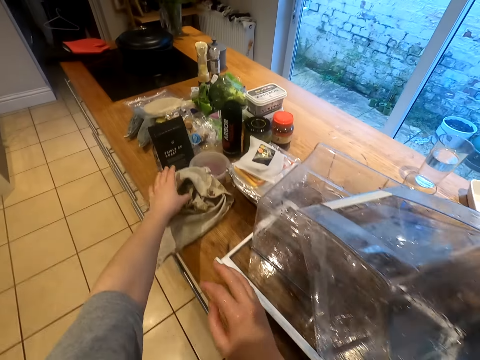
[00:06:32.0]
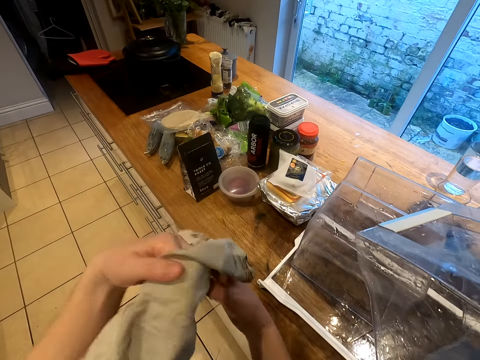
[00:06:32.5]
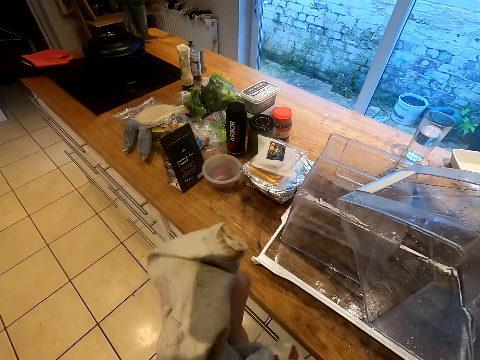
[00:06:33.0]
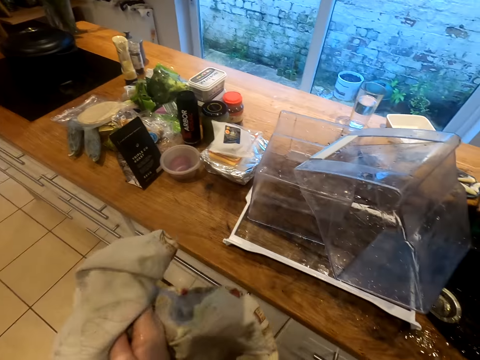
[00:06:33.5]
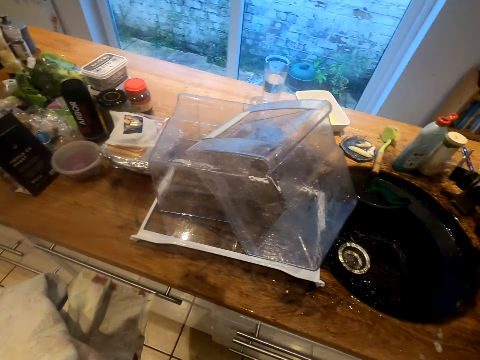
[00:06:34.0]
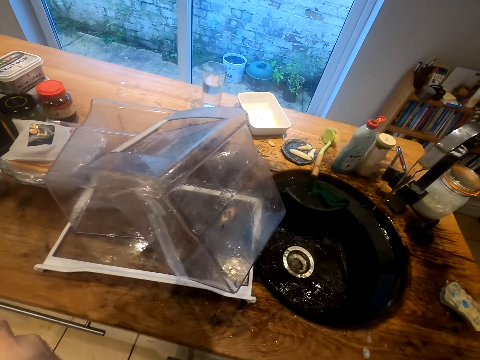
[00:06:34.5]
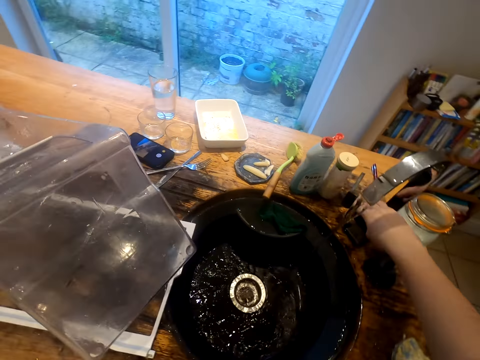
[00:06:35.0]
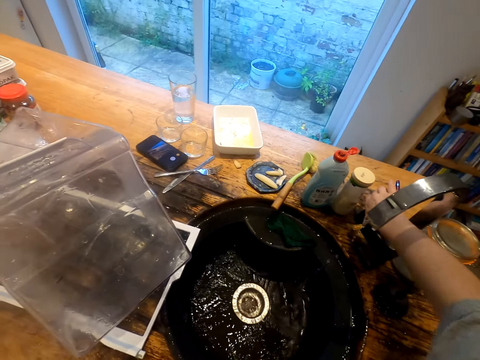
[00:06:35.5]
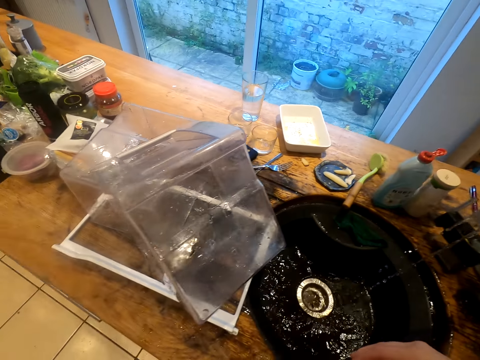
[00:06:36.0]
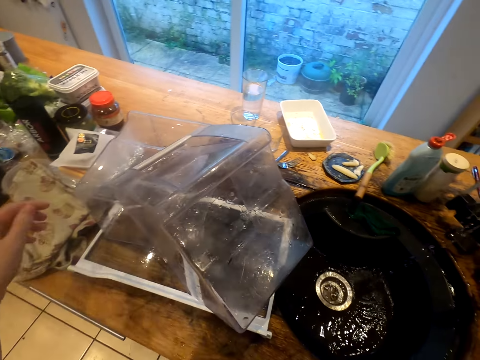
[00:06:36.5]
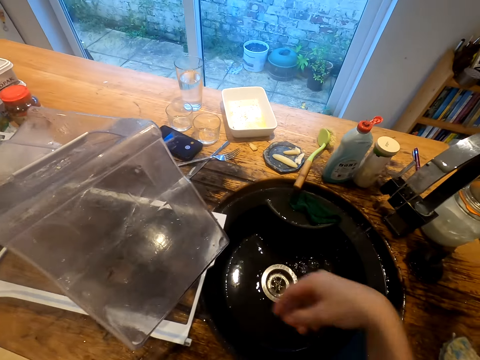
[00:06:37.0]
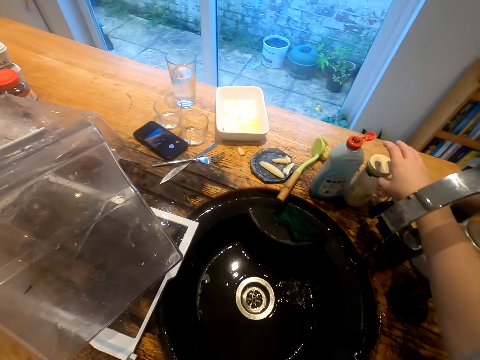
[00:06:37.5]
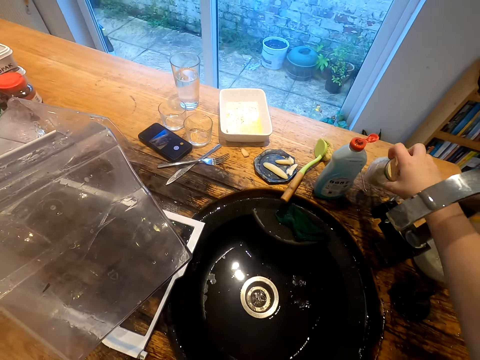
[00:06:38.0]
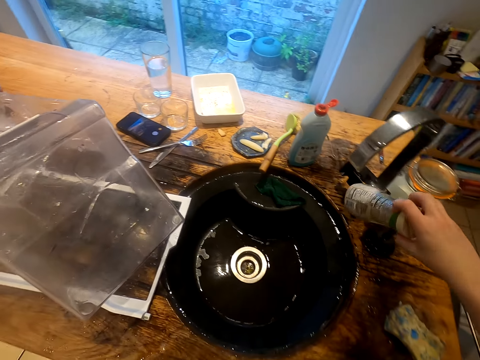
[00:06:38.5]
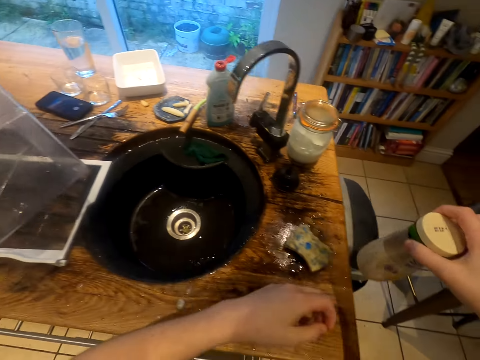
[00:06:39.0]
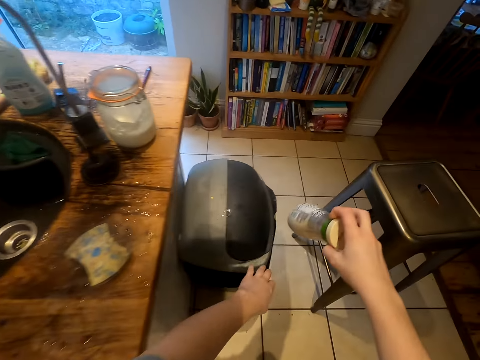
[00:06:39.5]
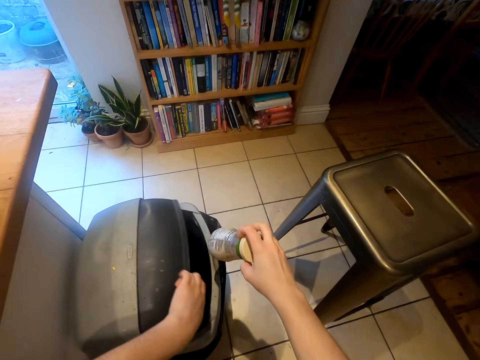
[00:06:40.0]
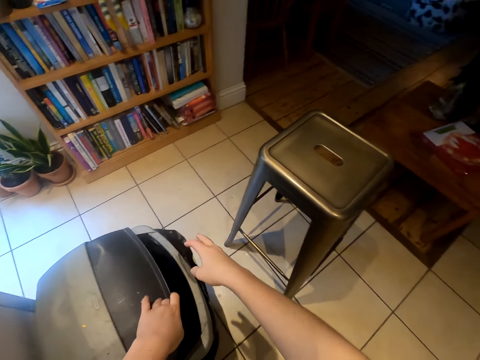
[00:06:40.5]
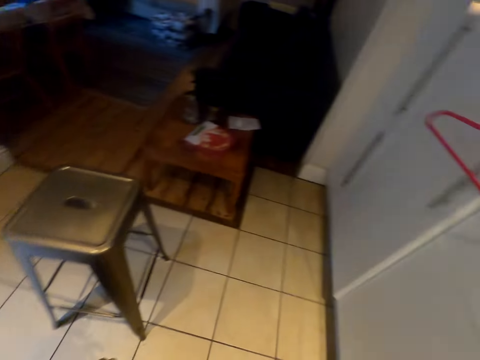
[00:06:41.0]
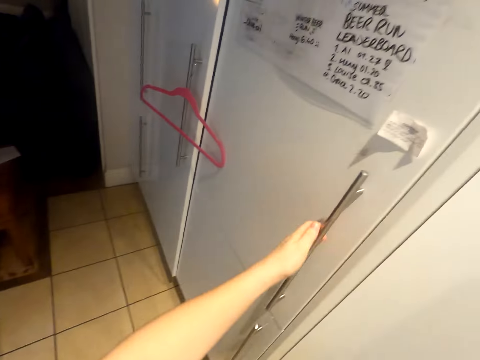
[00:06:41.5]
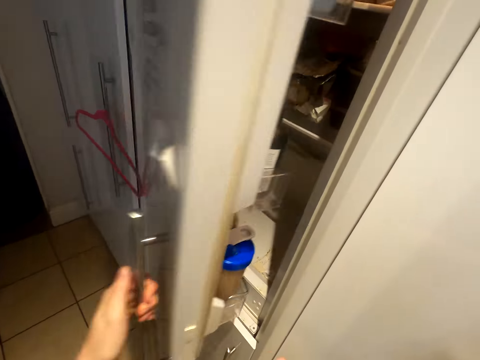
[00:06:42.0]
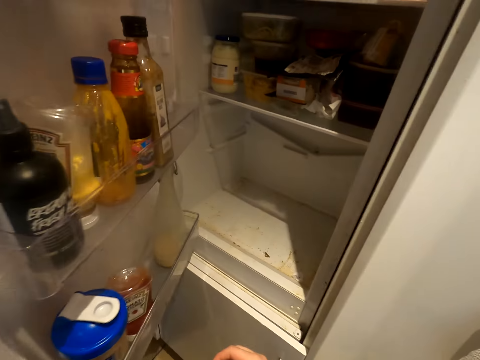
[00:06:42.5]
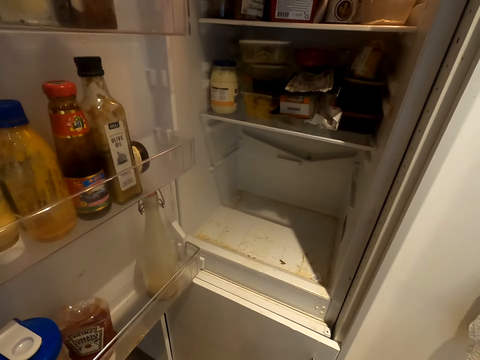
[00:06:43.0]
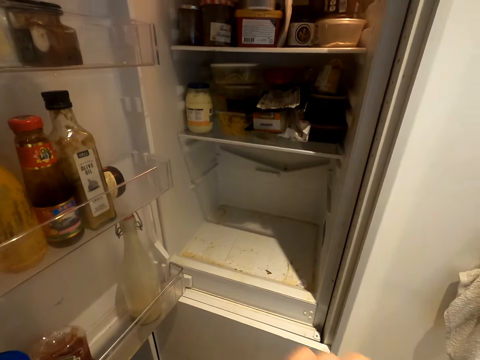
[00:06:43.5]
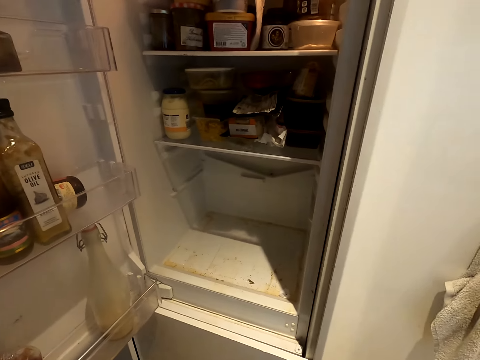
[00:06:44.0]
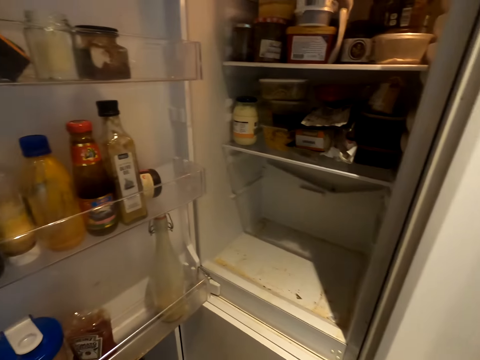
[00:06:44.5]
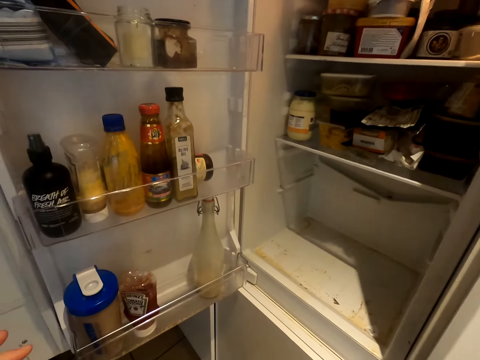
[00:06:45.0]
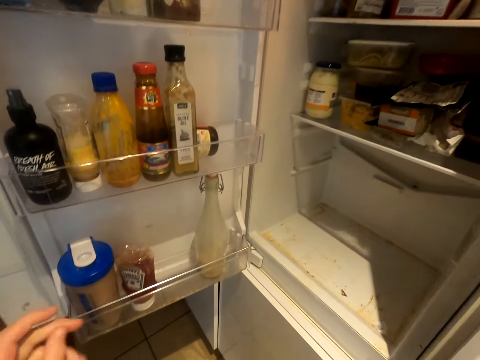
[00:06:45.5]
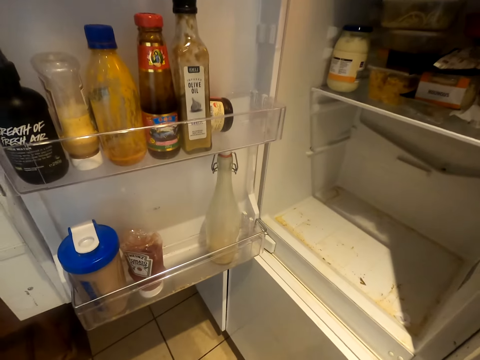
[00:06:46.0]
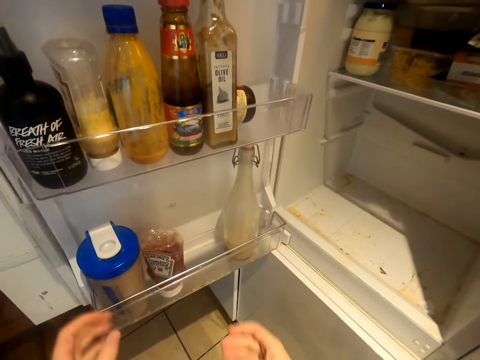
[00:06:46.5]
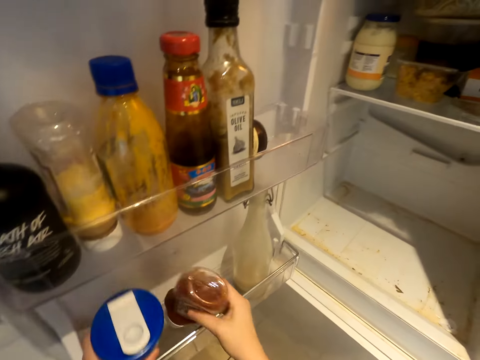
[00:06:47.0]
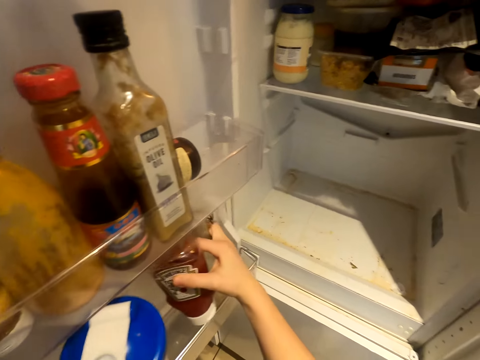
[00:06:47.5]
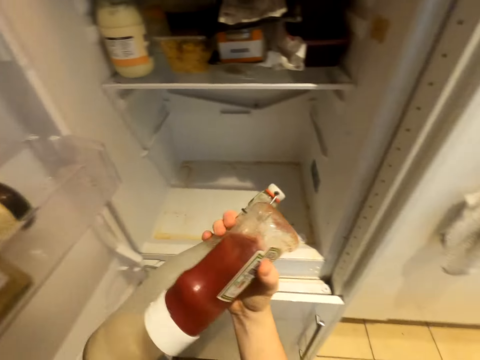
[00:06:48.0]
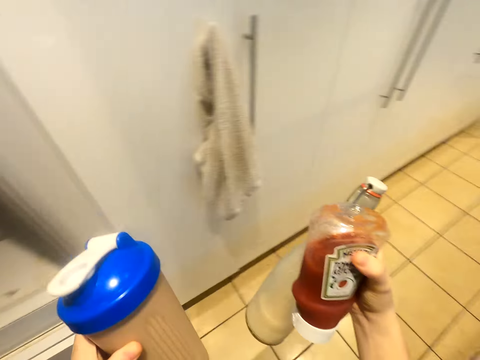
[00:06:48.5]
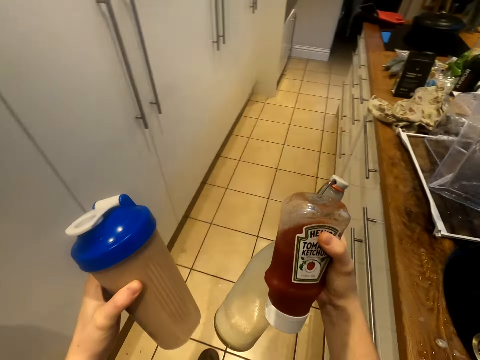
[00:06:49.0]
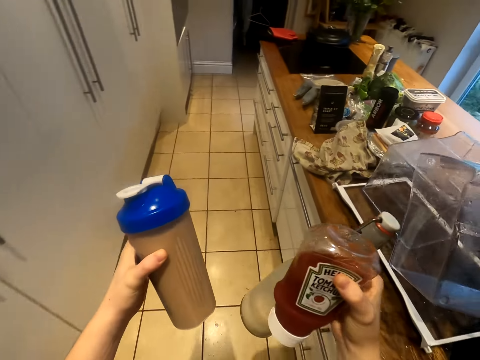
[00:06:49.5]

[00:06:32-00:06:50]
The camera wearer takes a kitchen towel. They wipe the hands with the towel. They put the towel aside and close the tap. They pick up a tin or bottle. They open the dustbin, put the tin or bottle in the dustbin and close the dustbin. They open the fridge door. They look around the fridge. They pick the jars from the fridge.

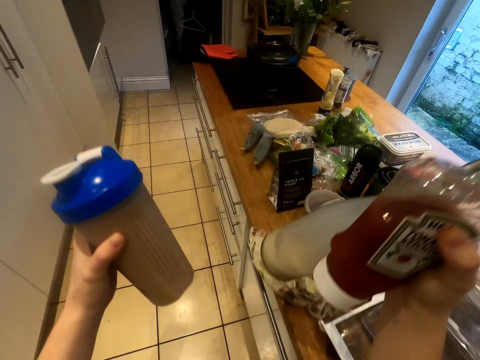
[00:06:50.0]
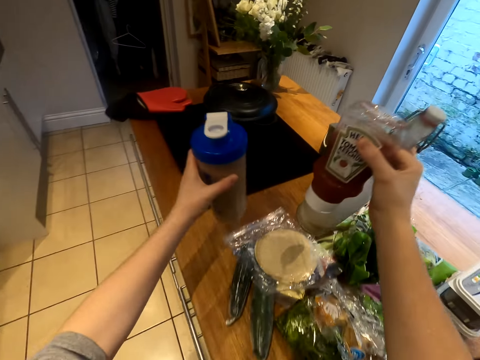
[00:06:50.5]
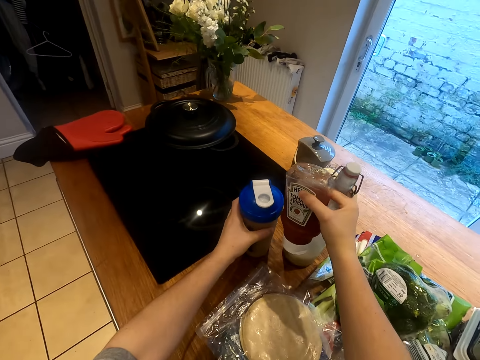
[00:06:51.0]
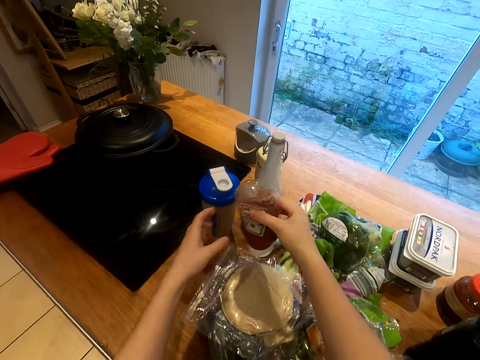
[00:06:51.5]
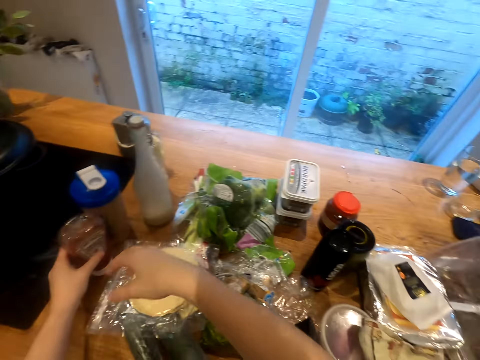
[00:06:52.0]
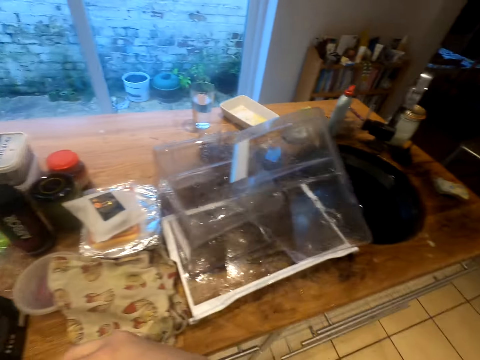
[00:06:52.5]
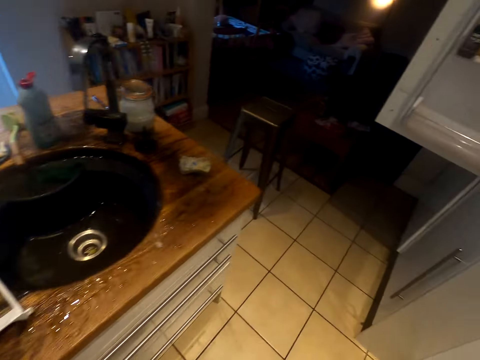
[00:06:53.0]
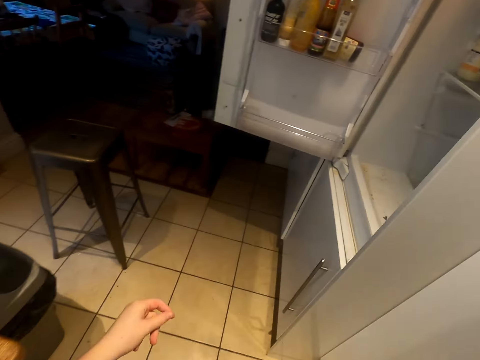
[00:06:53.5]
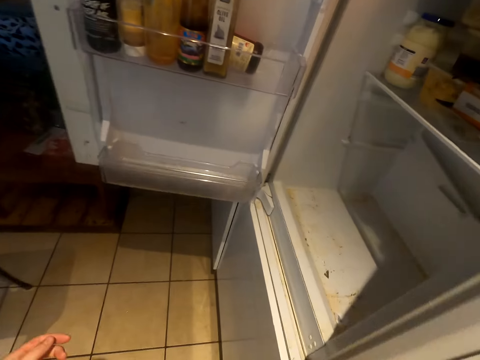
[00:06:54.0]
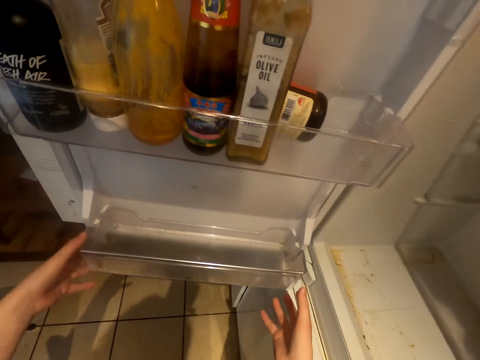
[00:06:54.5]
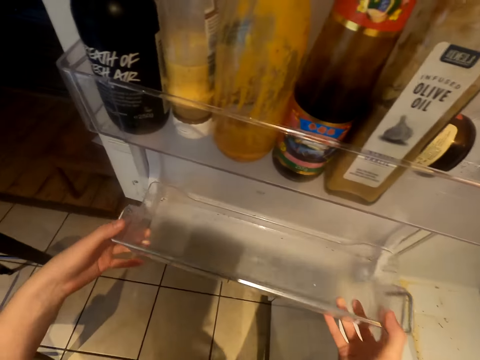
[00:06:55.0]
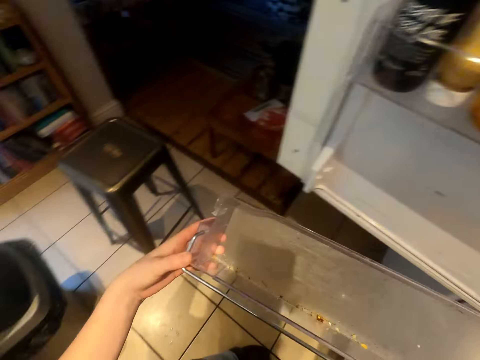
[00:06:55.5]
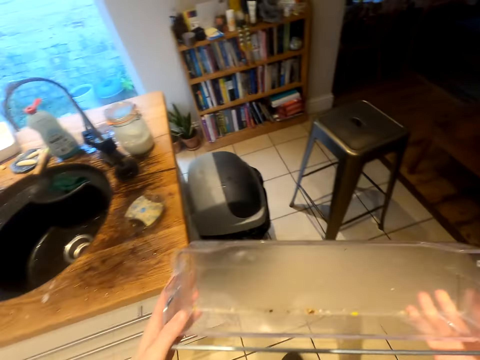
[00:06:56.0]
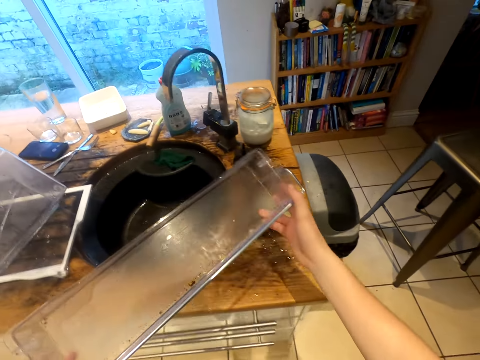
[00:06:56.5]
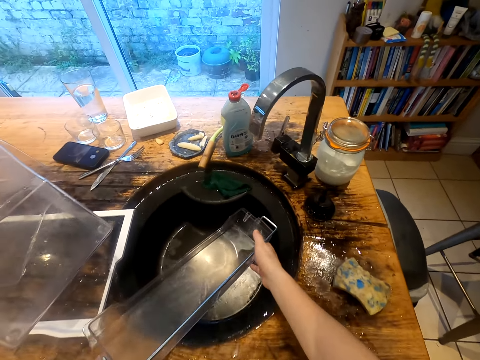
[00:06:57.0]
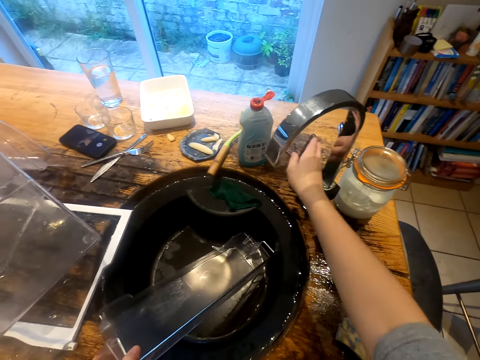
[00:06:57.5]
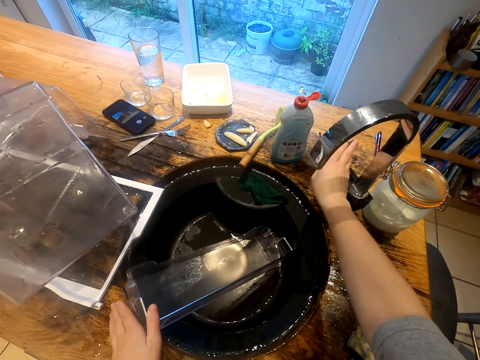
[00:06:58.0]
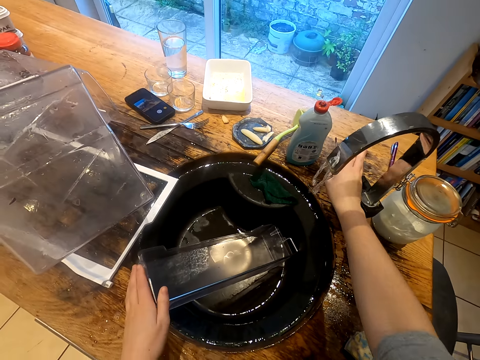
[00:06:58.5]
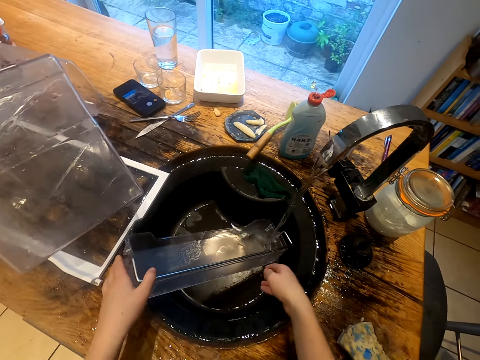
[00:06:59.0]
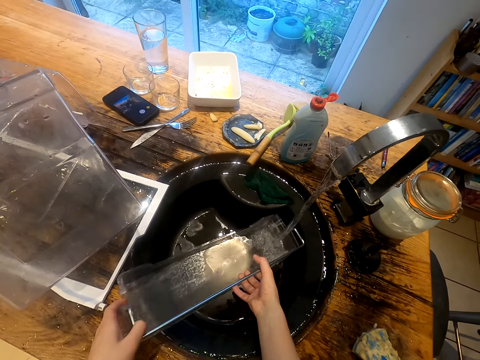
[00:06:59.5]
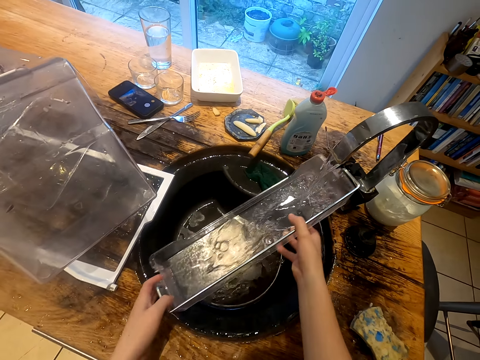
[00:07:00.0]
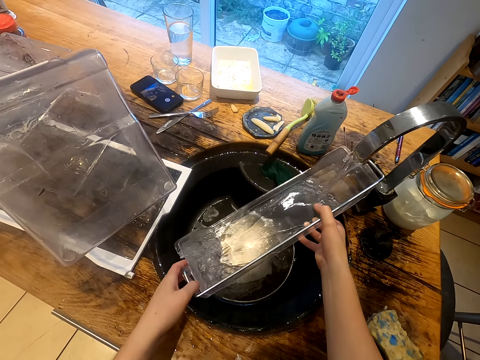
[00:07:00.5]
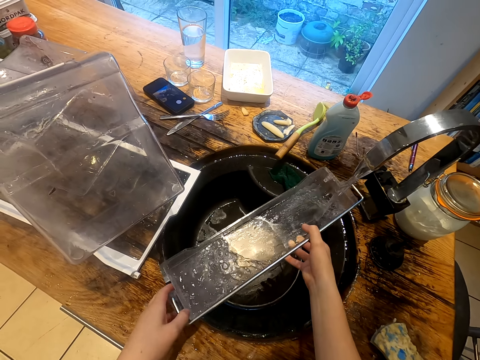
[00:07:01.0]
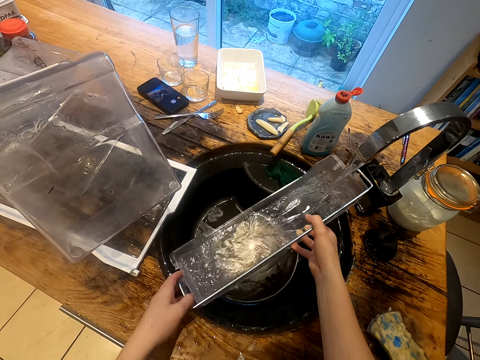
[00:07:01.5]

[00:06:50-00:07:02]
The camera wearer puts the jars on the countertop. They walk towards the fridge. They take out a crisper drawer. They put the crisper drawer into the sink. They open the water tap. They clean the crisper drawer with water.
